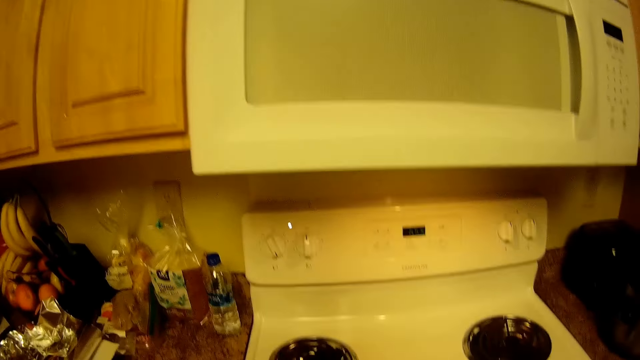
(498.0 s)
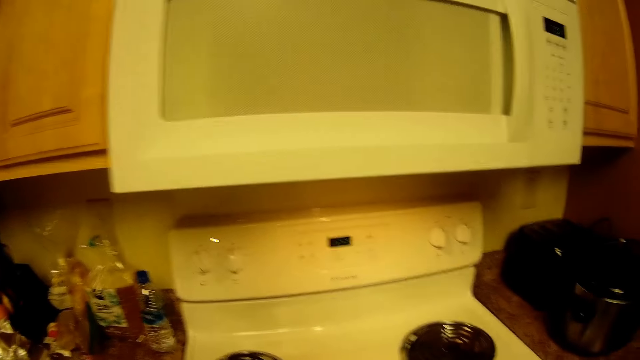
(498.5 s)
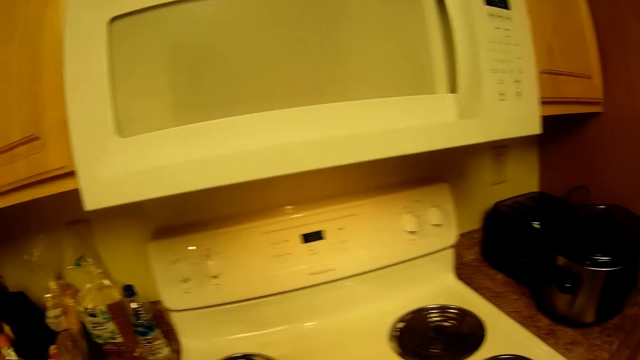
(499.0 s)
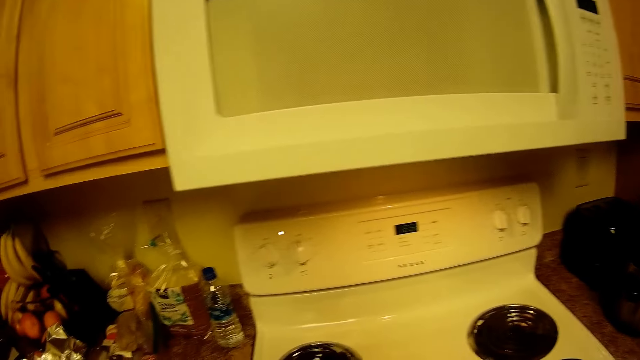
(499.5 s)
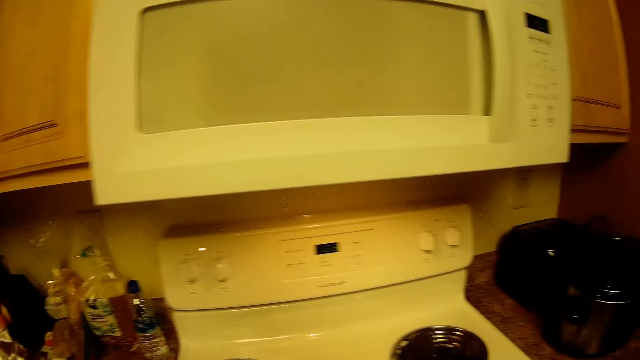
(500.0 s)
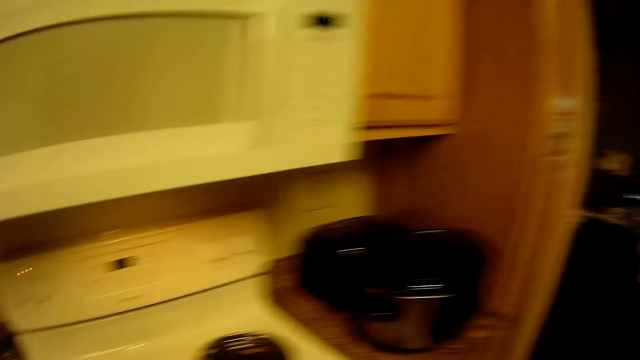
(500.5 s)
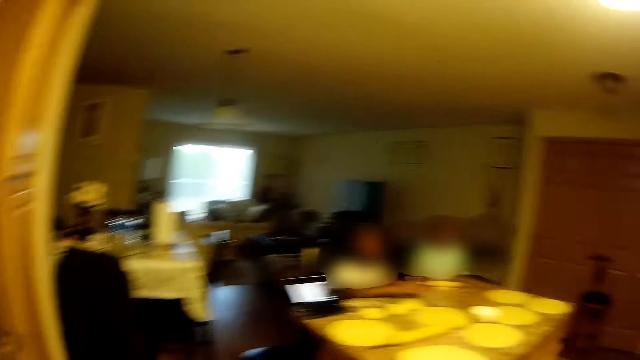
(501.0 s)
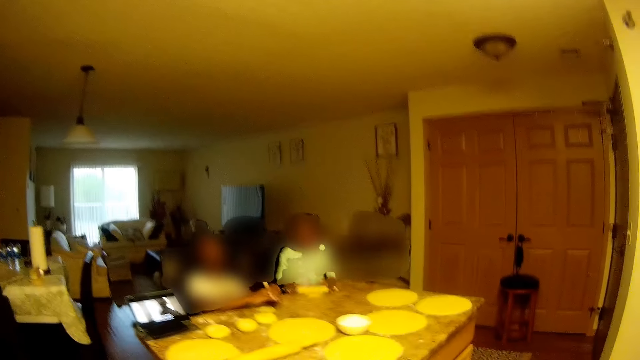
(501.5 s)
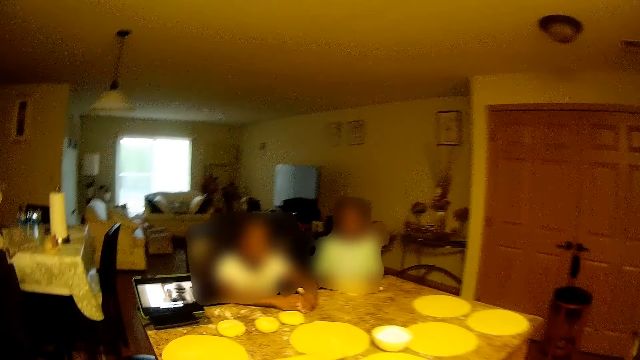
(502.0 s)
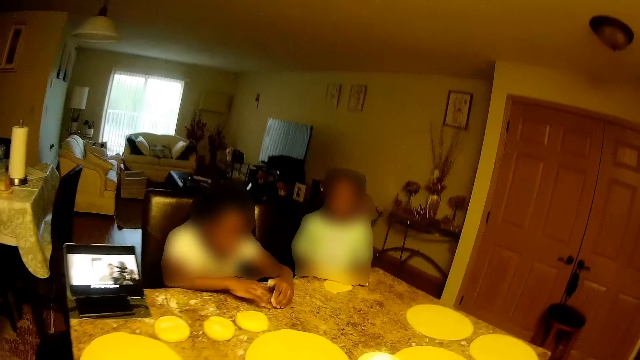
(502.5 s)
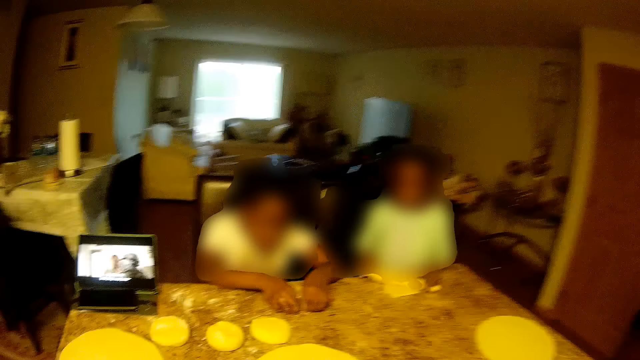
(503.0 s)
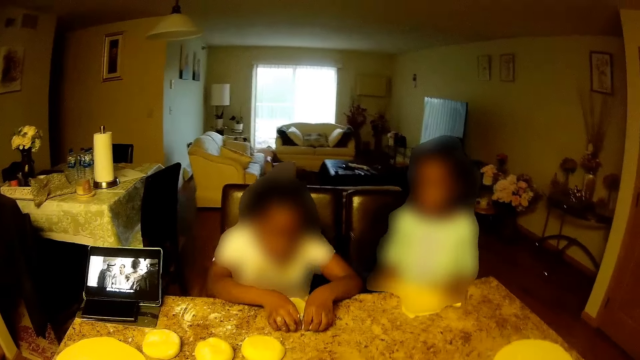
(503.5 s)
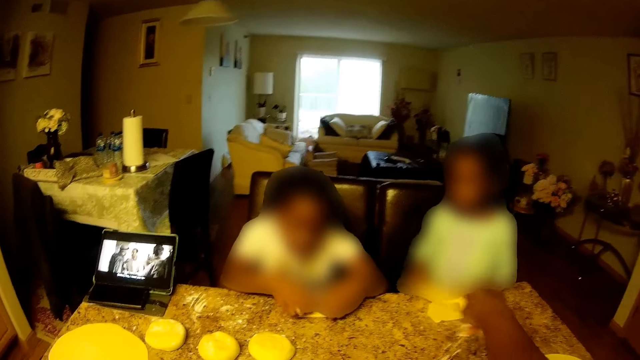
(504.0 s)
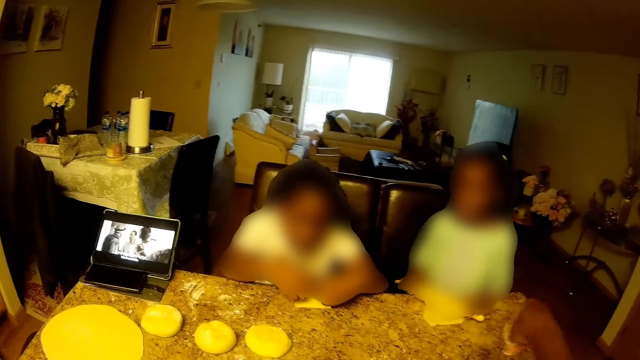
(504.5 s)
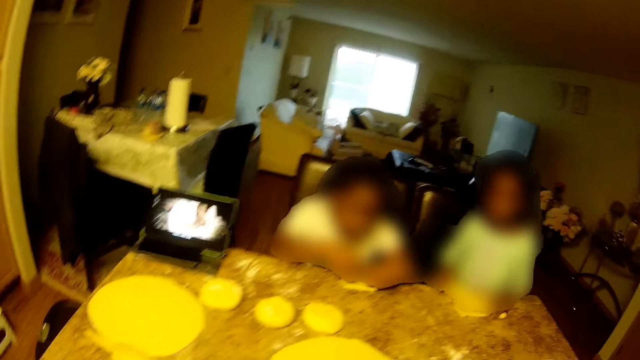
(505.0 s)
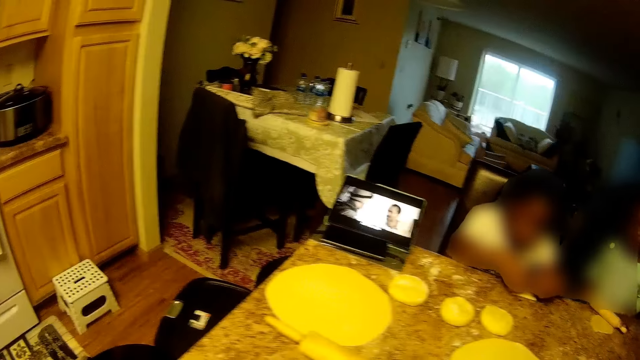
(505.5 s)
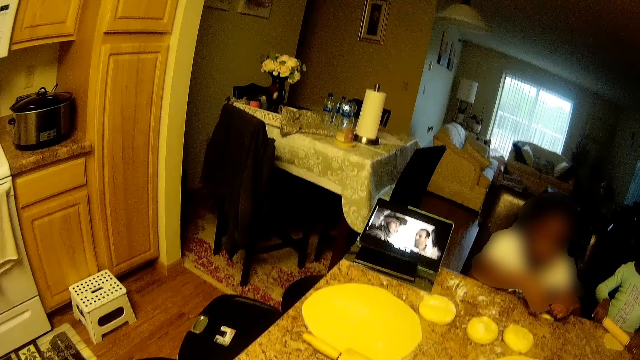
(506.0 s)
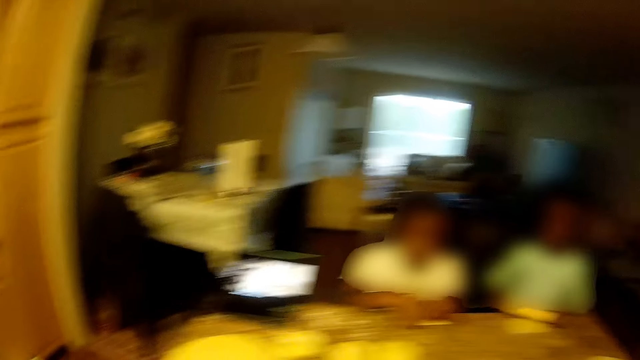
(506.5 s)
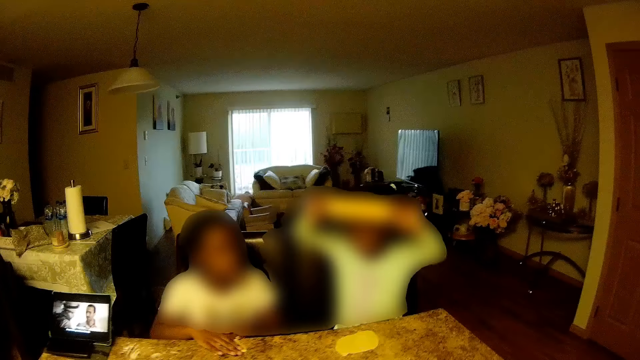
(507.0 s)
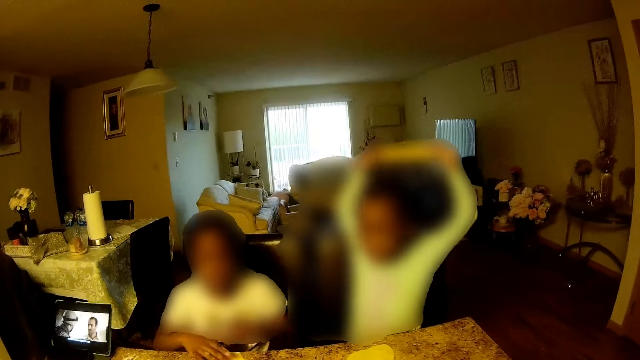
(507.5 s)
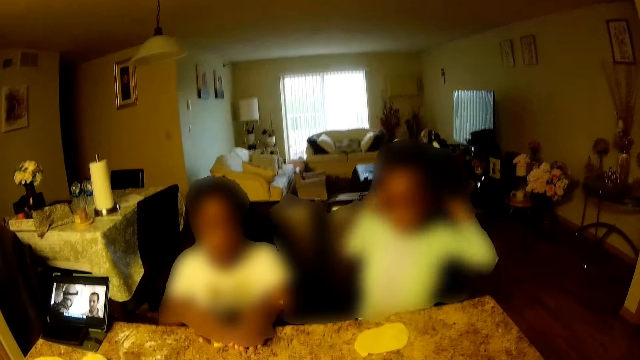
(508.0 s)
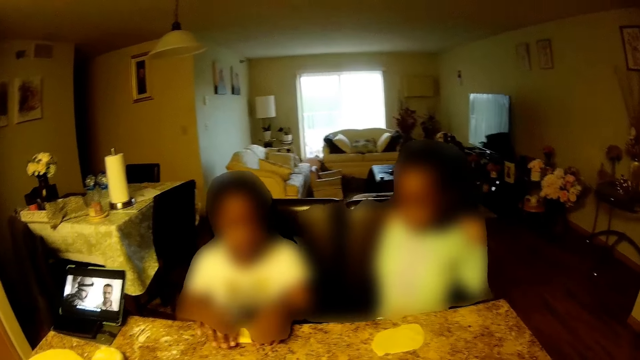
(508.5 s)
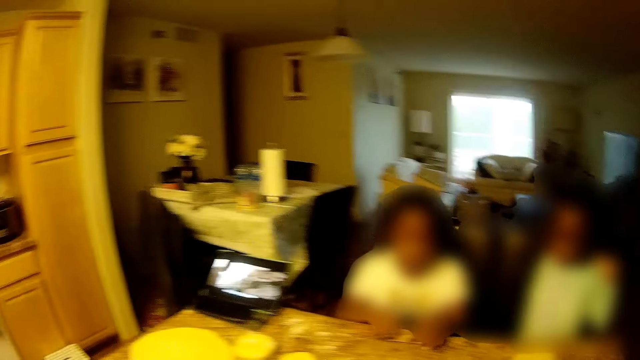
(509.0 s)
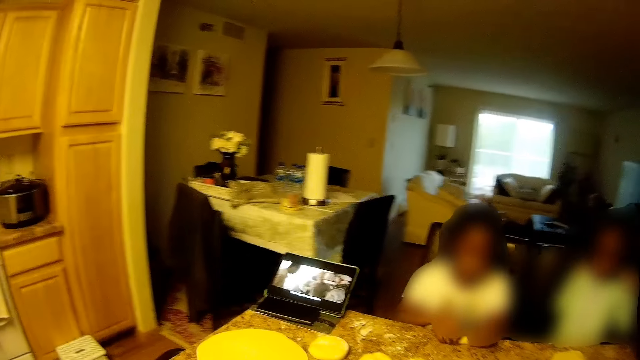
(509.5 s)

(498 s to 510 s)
The camera wearer looks around. She turns around. The girl rolls the ball of dough on the table with a rolling pin with both hands. The camera wearer moves towards the table and walks in the house. She sprinkles some of the ball of dough on the table with her right hand. She pours wheat on the kitchen counter. She looks around. The girl raises the rolling pin with both hands.

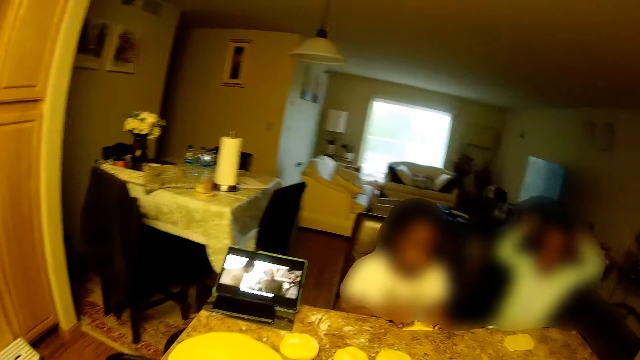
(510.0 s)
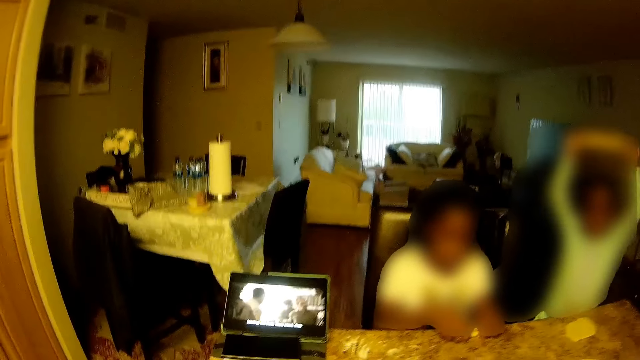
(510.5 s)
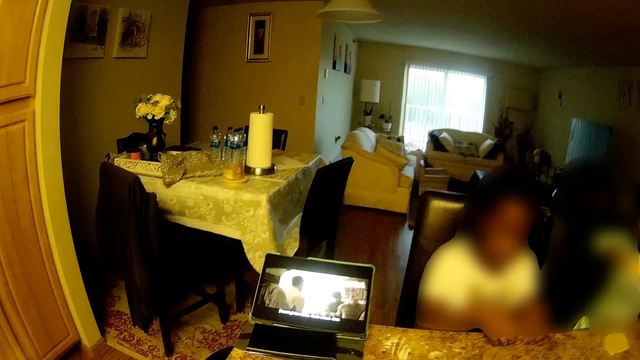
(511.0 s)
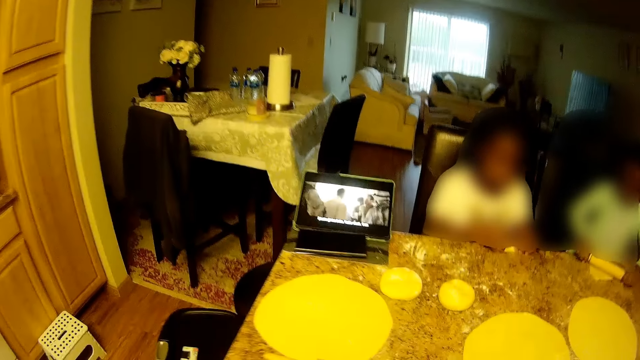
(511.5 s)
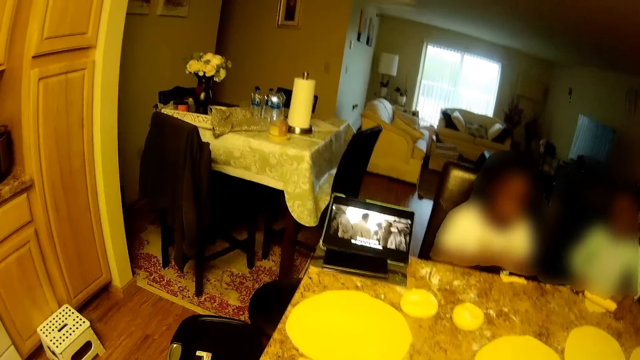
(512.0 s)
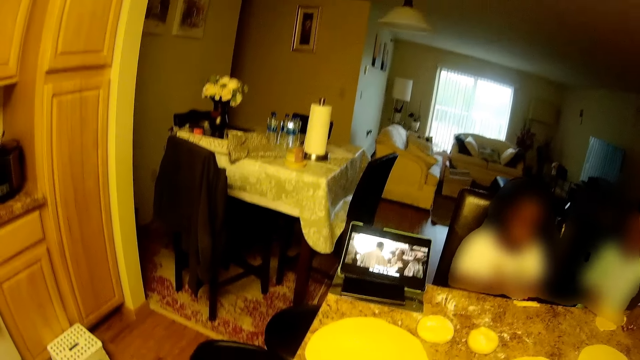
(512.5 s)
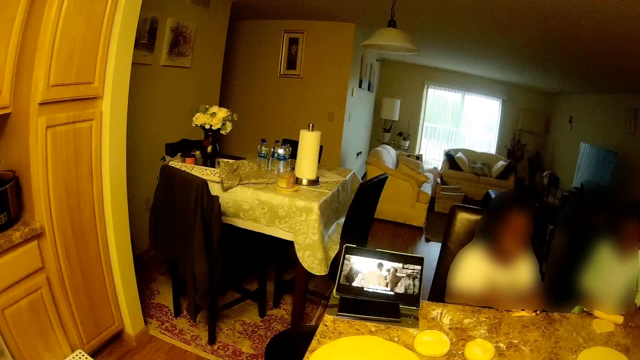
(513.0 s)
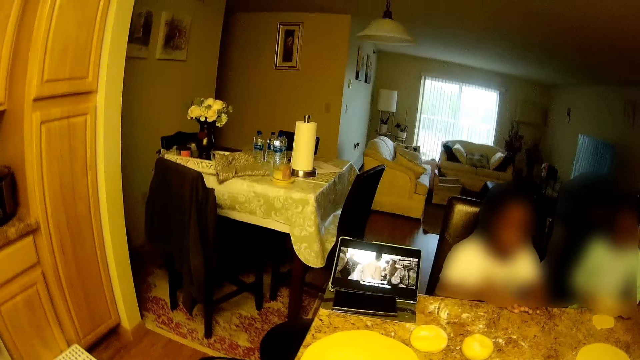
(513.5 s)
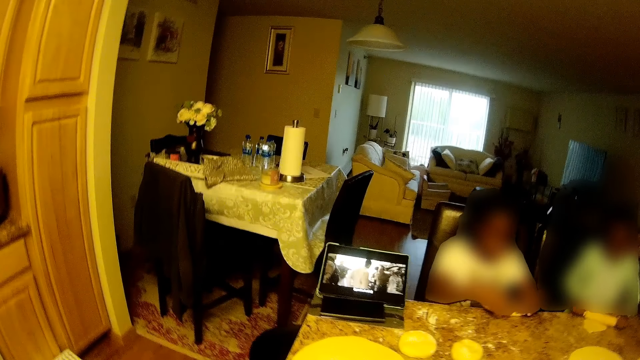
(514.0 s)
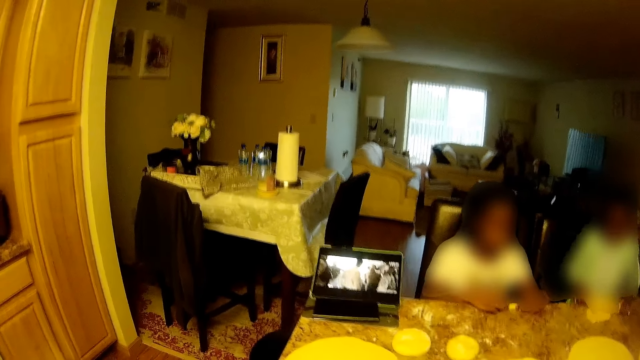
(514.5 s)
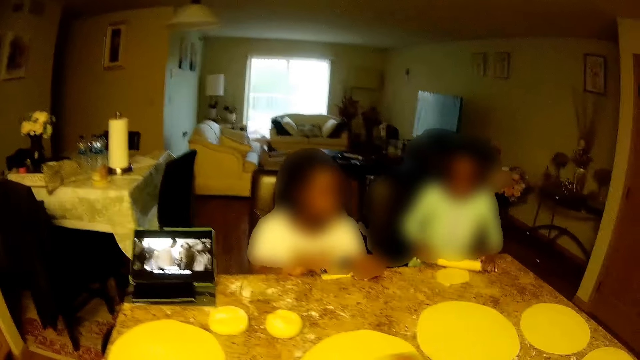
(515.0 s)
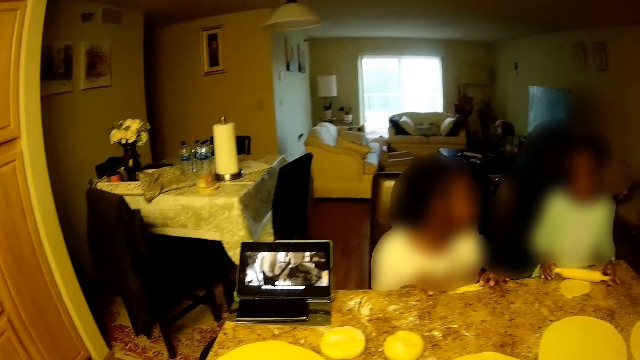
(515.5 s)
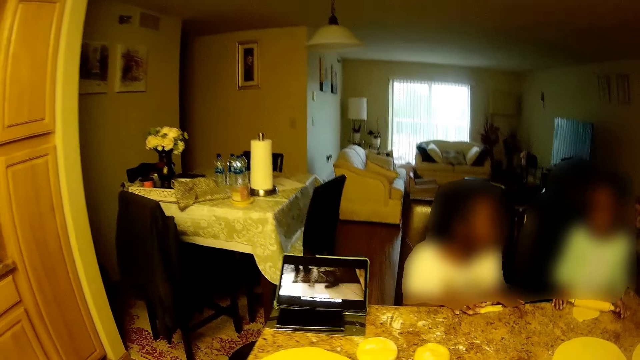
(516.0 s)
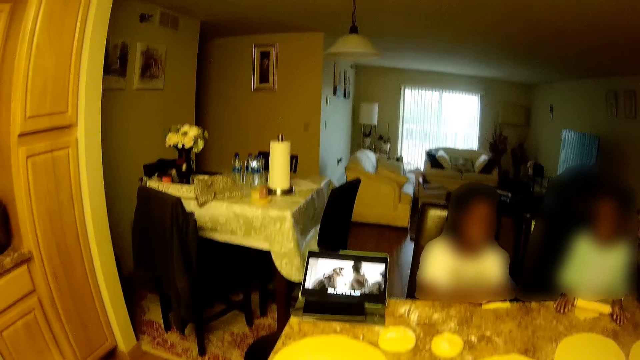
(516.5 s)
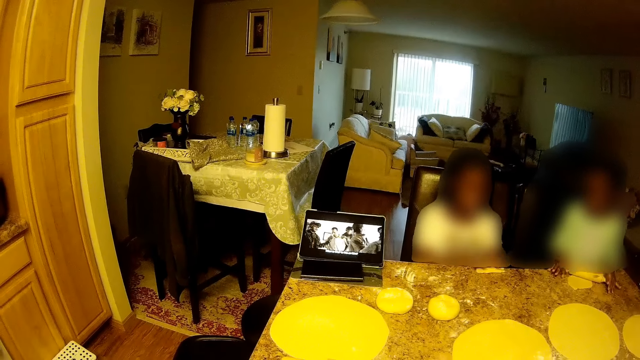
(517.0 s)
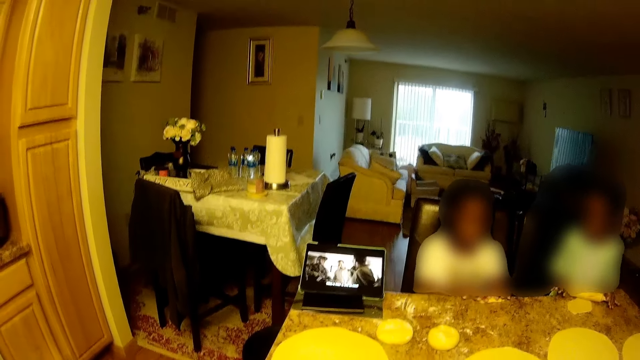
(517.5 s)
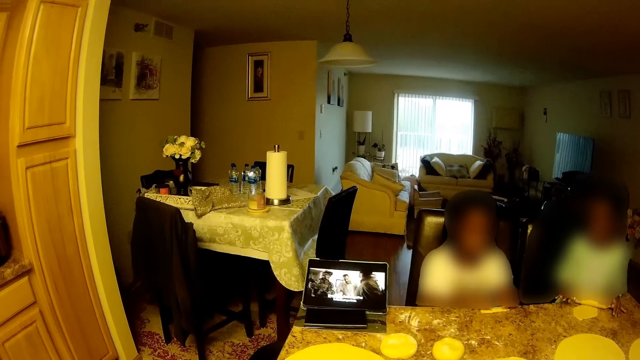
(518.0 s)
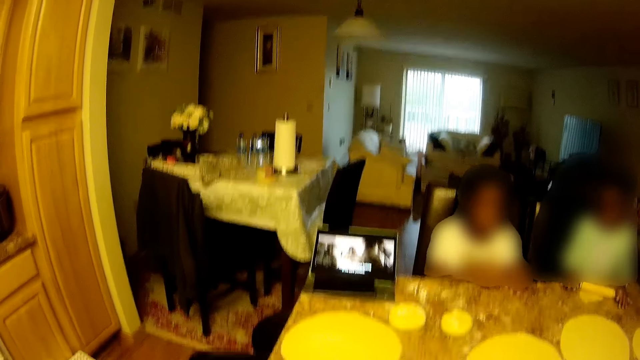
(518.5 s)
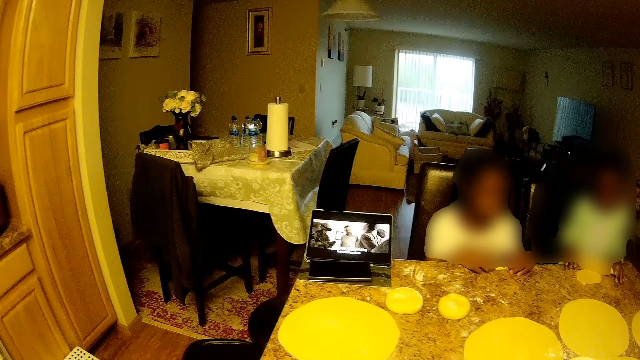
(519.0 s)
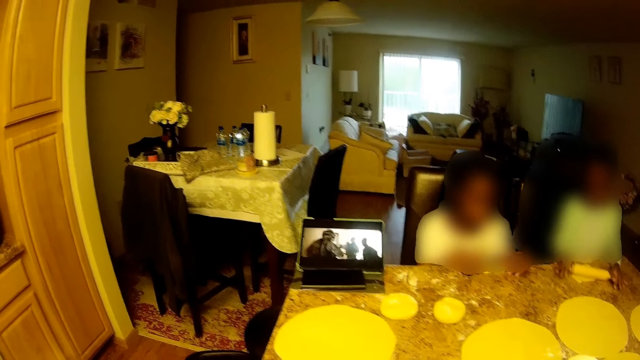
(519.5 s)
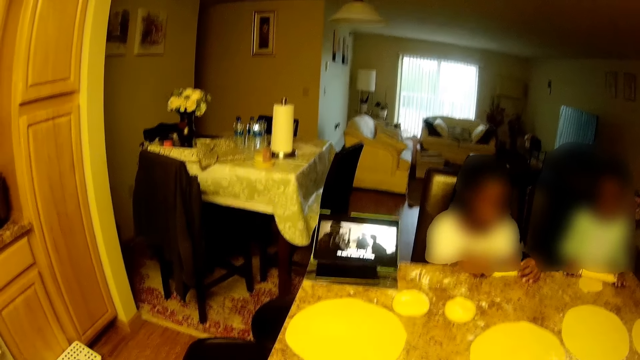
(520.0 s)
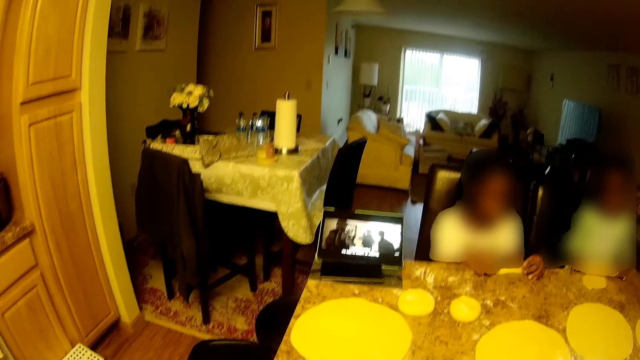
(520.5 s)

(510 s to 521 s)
The camera wearer watches a video on the laptop. The girl drops the rolling pin on the table with both hands. The camera wearer looks around. They watch the video on the laptop.
